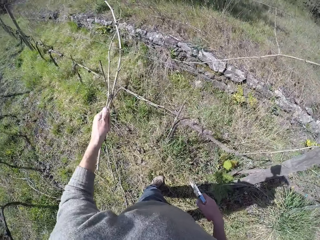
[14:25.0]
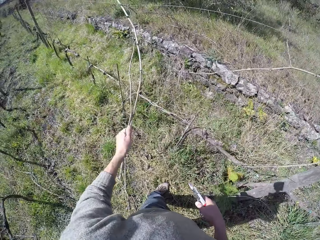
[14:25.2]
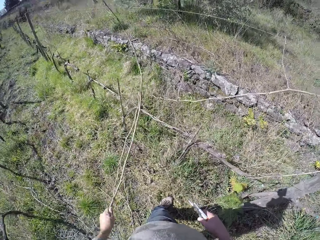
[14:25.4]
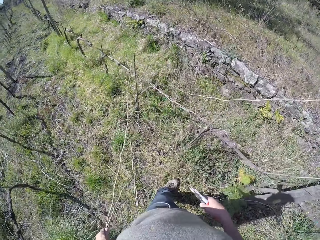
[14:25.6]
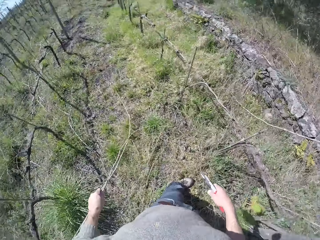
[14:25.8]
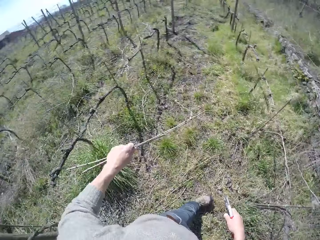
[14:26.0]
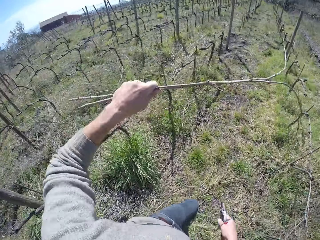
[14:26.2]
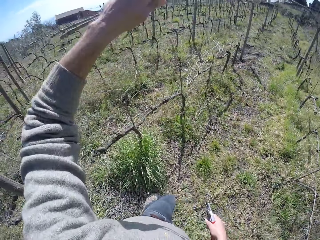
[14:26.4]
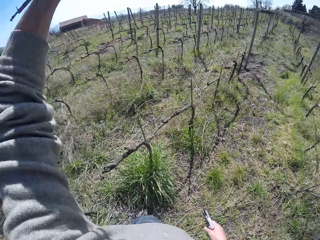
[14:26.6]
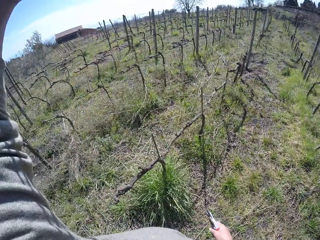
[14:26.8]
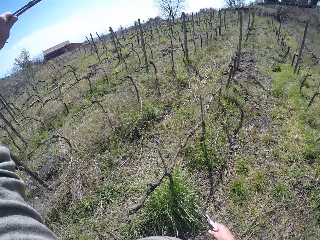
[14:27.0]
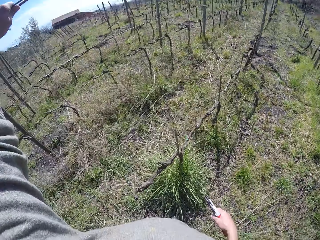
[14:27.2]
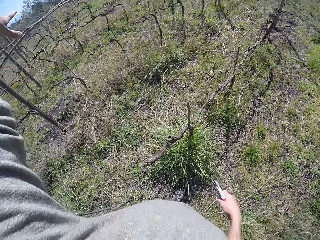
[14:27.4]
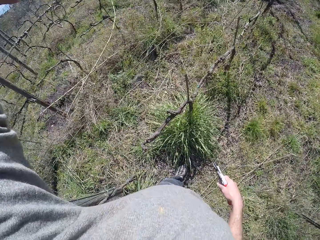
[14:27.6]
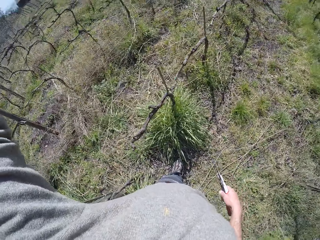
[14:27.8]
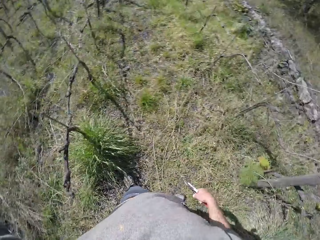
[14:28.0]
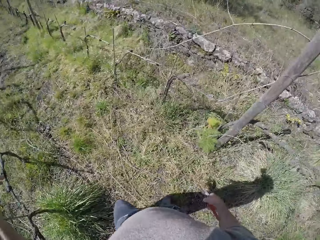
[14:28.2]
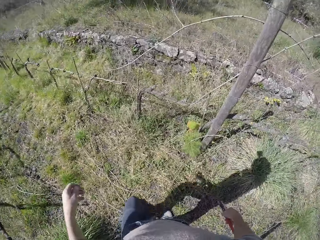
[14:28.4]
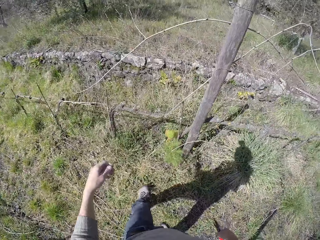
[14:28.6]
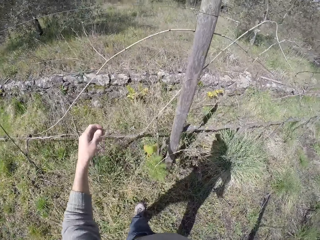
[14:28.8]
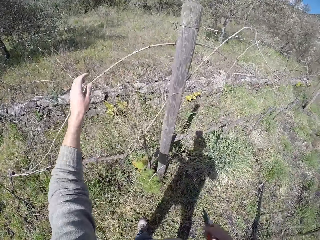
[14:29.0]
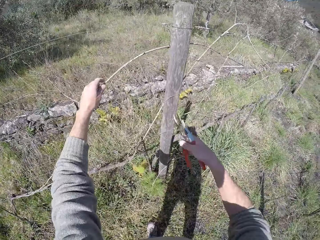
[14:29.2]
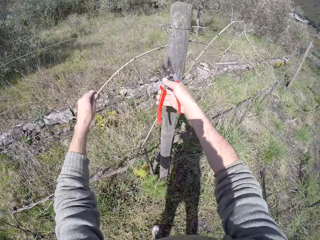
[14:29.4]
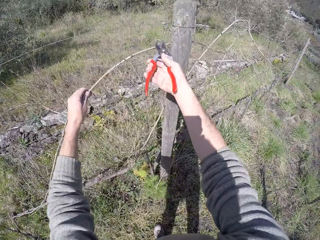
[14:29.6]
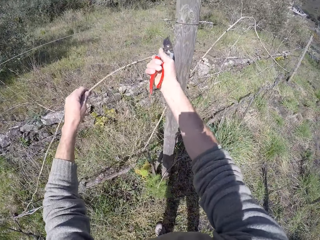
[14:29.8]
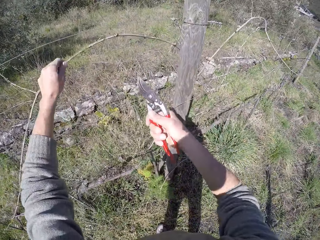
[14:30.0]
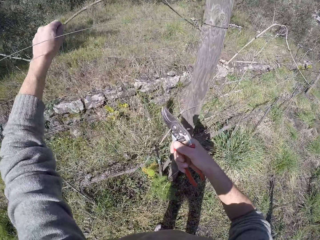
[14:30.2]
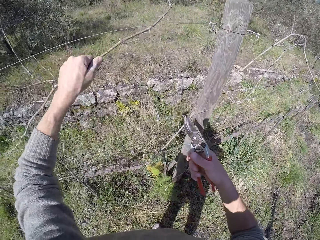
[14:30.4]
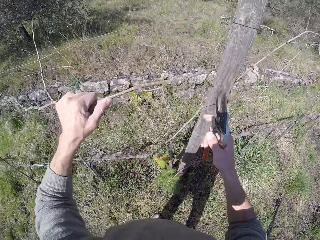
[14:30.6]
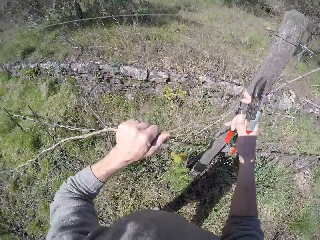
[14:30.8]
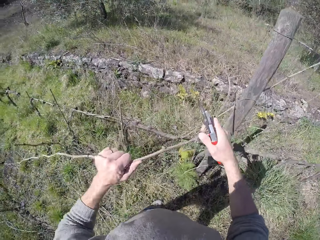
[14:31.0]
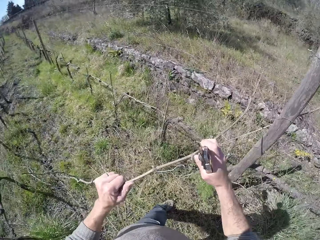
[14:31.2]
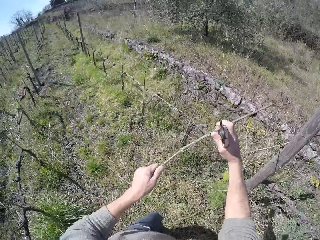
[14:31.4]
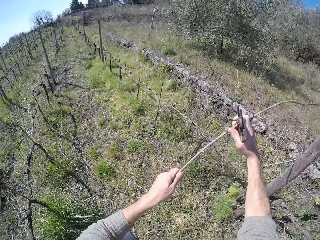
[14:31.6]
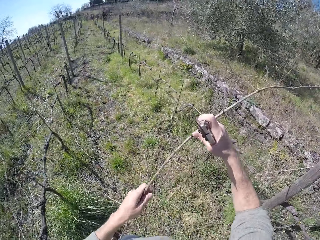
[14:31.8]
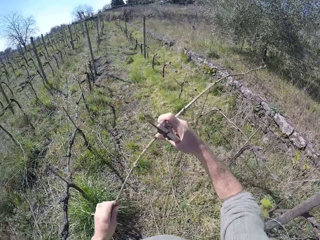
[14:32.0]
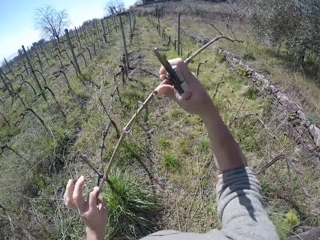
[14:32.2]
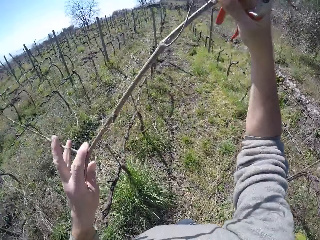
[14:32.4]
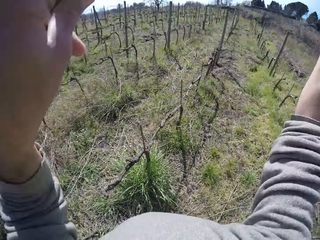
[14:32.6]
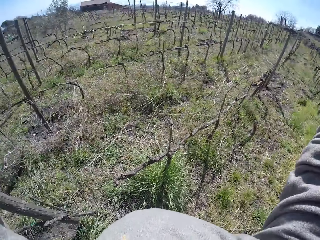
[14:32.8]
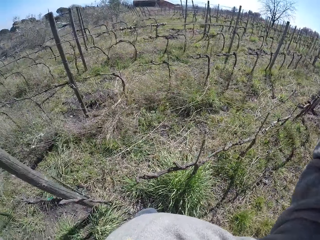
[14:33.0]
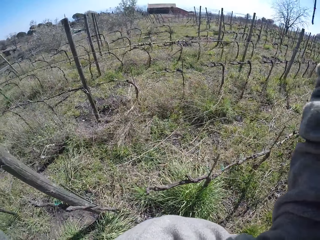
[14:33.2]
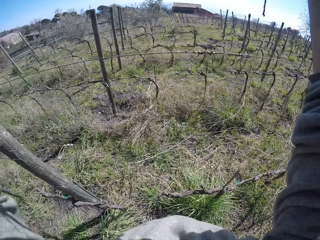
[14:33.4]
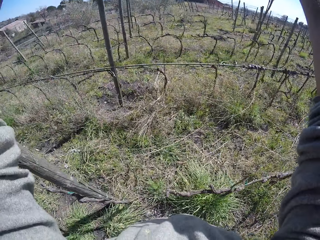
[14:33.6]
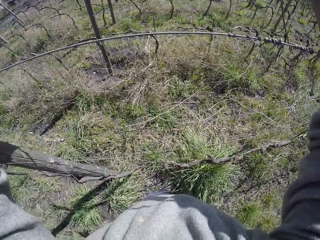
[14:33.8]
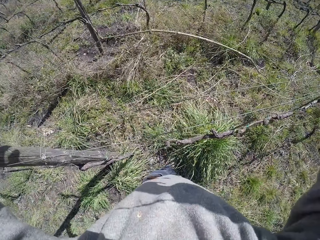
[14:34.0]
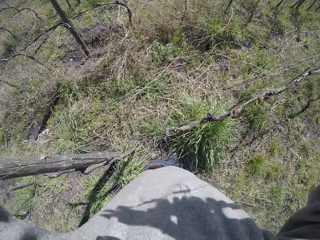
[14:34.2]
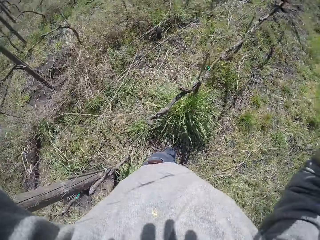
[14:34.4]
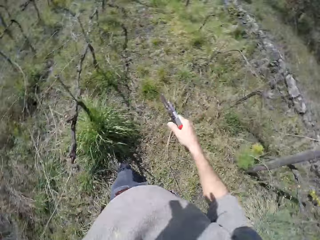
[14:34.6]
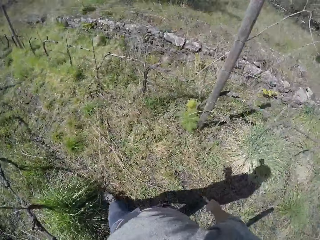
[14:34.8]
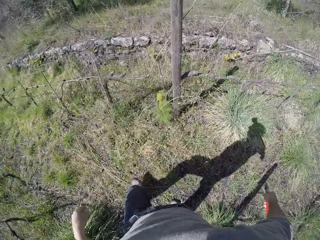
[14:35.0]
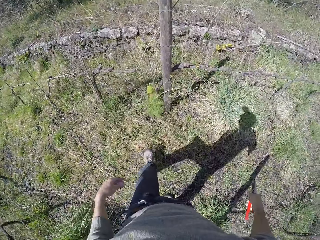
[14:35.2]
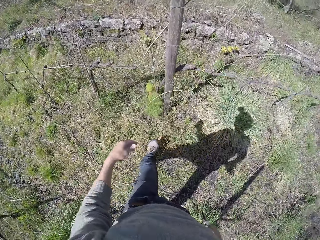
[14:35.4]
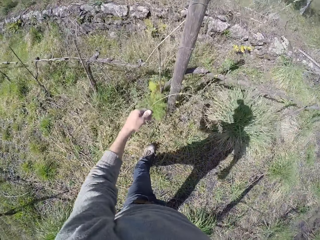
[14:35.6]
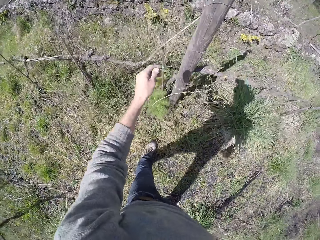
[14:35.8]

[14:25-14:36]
The camera wearer throws the twigs over the barbed-wire fence on the ground with his left hand. He cuts a wire or branch on the barbed-wire fence with the pruner in his right hand. He holds a twig on the barbed-wire fence with his left hand. He pulls a branch with the left hand, holds the branch with both hands, and drops the branch with both hands.

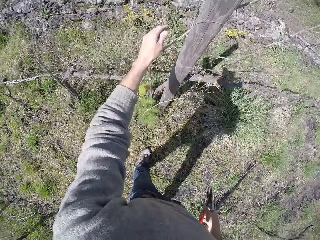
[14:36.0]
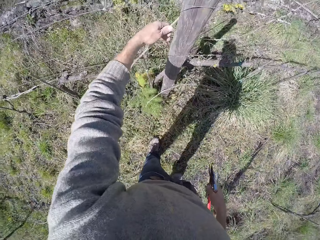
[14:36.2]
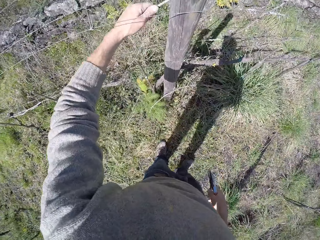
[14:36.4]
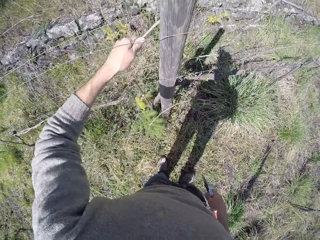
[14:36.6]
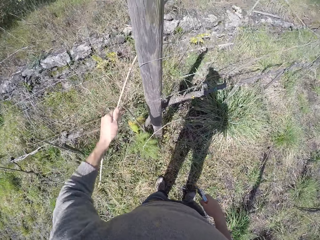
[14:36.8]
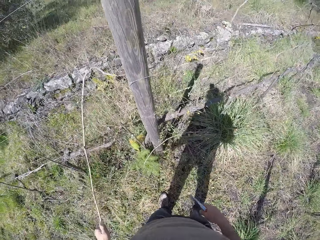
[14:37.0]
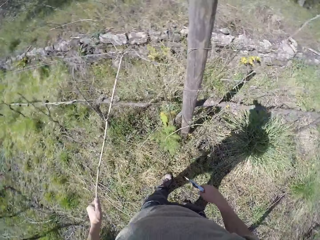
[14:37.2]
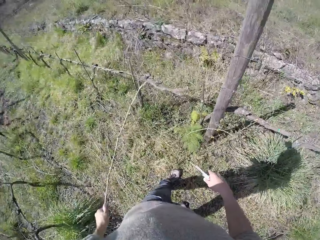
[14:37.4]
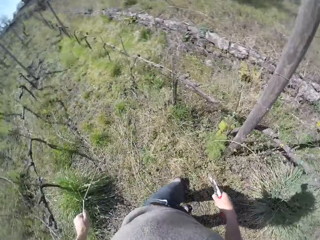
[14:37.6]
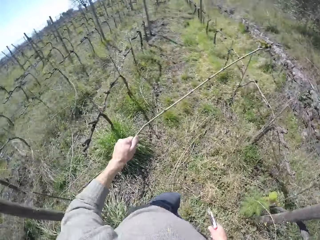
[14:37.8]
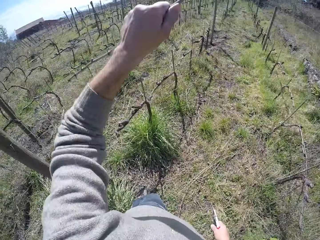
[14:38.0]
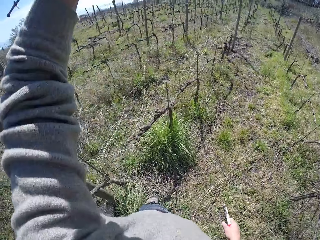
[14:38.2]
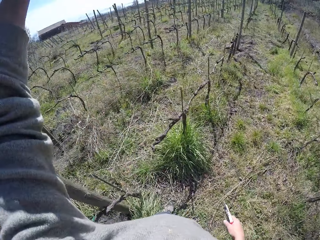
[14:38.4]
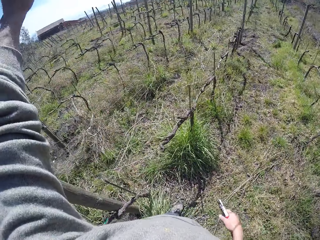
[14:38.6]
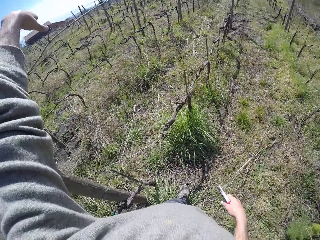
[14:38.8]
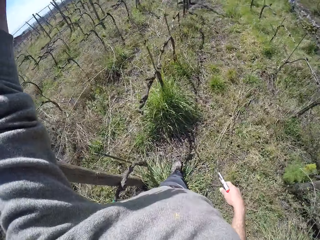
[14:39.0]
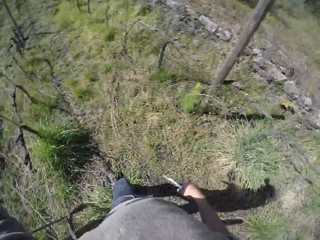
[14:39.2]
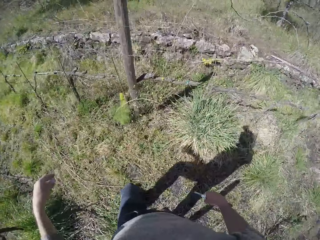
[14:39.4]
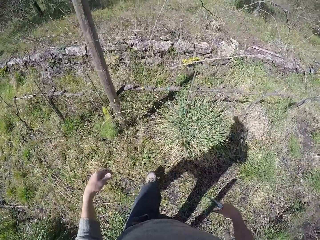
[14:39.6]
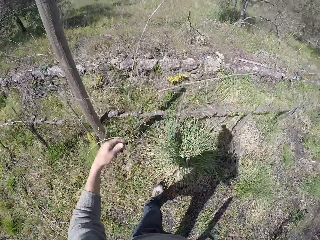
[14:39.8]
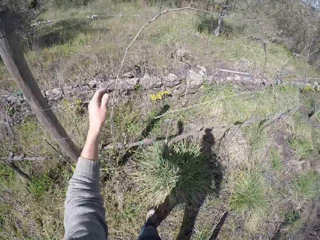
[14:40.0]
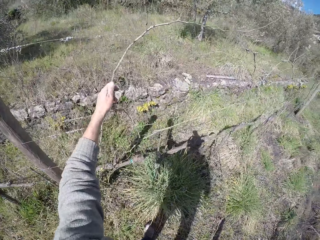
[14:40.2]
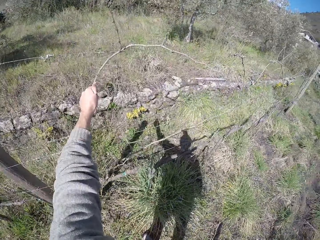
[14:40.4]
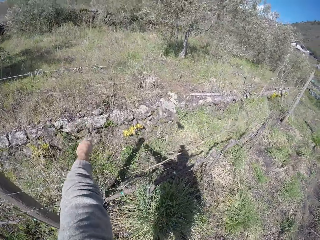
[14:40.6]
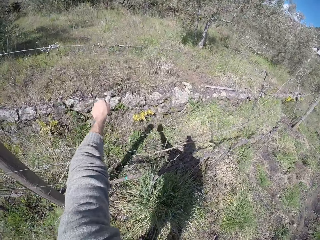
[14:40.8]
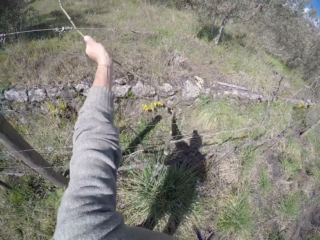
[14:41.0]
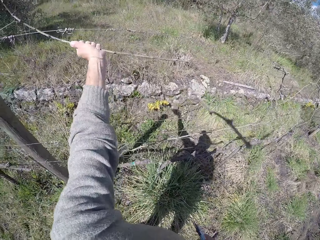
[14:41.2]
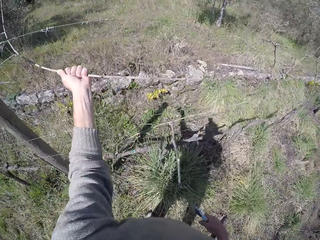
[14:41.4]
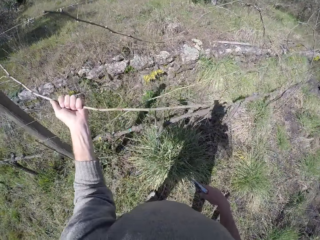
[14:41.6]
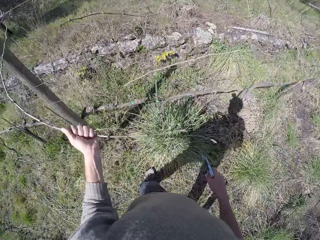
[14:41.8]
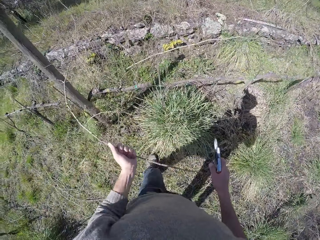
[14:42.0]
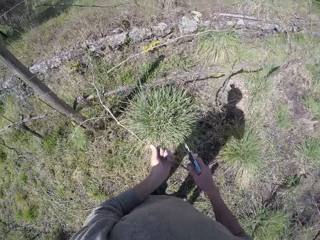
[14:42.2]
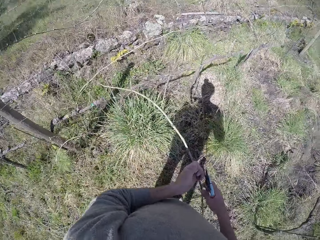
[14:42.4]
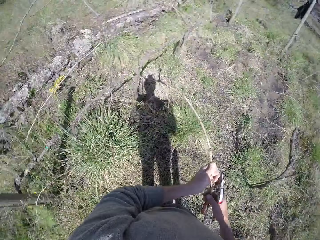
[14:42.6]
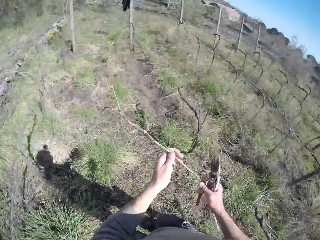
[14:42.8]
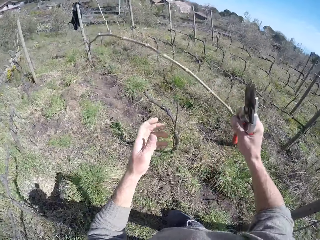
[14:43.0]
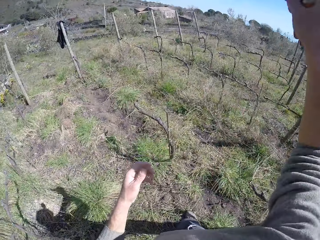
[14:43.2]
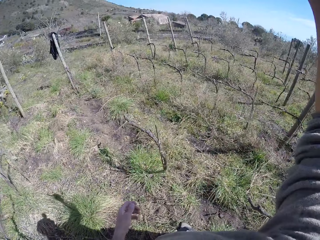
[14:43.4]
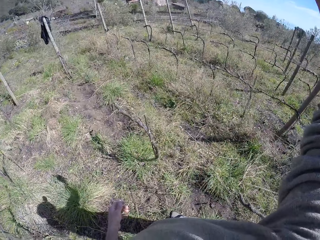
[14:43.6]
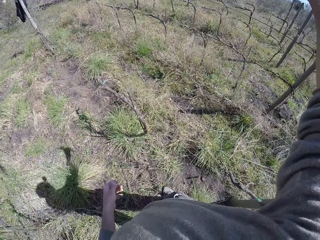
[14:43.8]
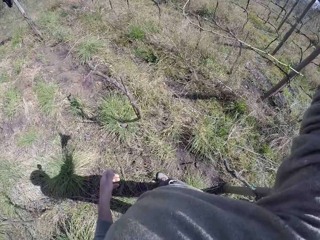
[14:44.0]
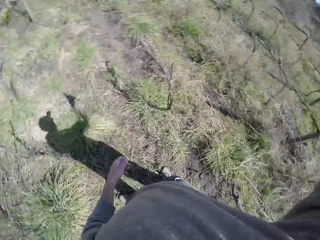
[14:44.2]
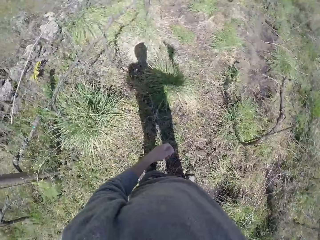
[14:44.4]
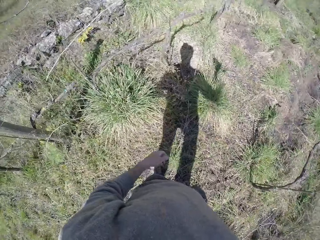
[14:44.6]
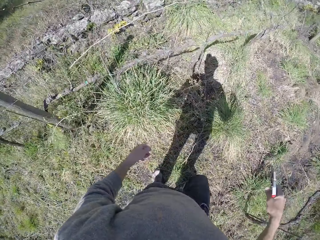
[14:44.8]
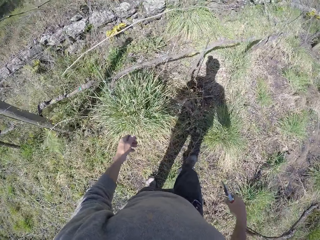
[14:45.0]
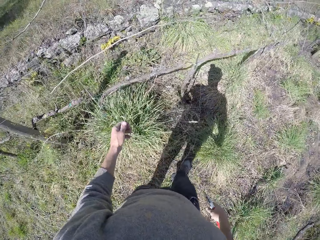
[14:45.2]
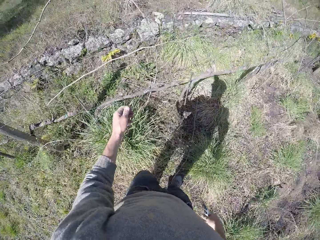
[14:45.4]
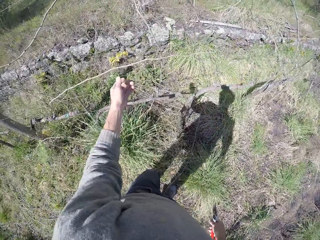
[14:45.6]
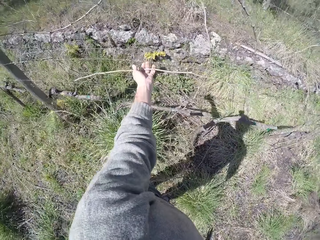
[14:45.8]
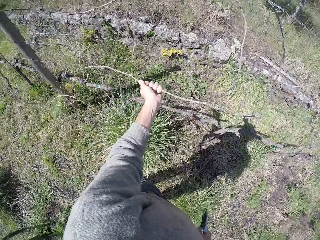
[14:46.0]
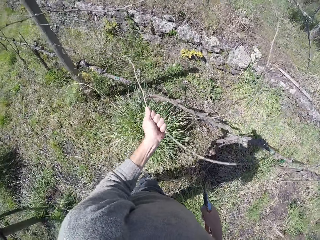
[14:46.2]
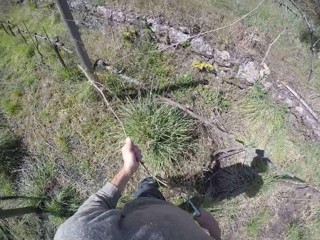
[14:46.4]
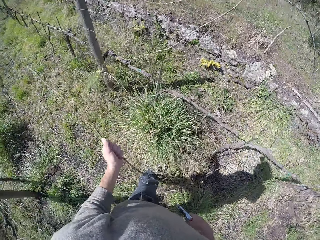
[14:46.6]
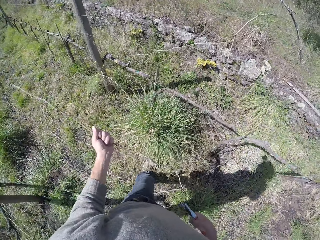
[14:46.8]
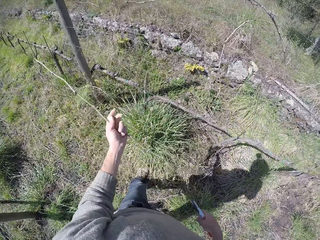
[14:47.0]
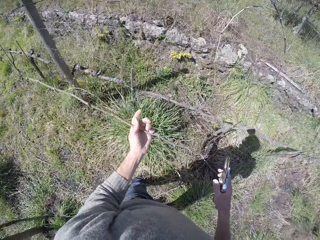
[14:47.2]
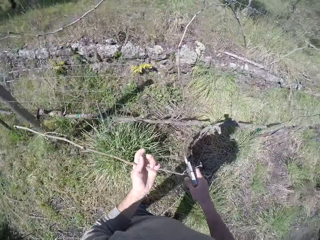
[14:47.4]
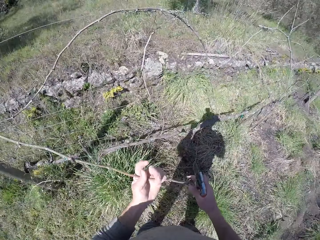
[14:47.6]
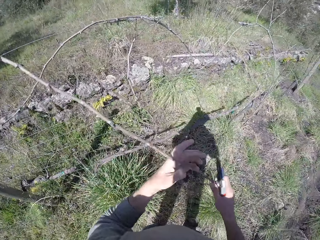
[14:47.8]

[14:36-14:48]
The camera wearer removes a twig on the barbed-wire fence with his left hand. He throws the twig over the barbed-wire fence on the ground with his left hand. He walks around in the field. He removes a twig on the barbed-wire fence with his left hand. He holds a branch with both hands. He passes the twig to his right hand. He throws the twig over the barbed-wire fence with his right hand. He walks around in the field. He removes a twig on the barbed-wire fence with his left hand.
